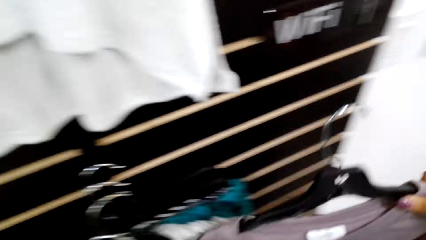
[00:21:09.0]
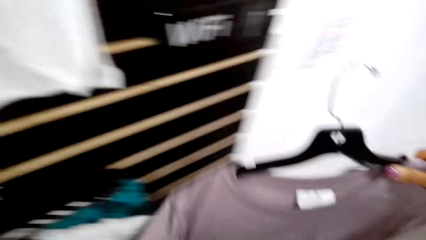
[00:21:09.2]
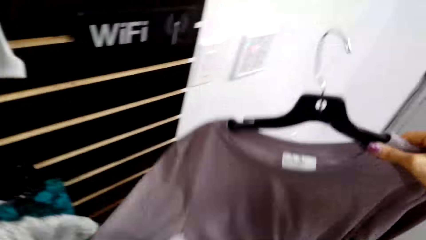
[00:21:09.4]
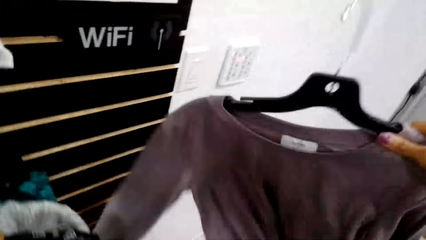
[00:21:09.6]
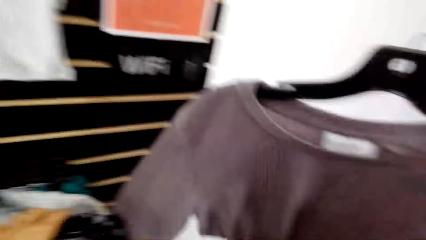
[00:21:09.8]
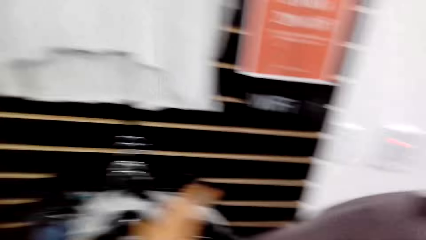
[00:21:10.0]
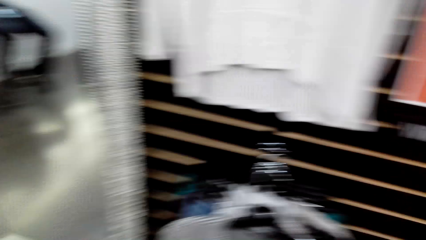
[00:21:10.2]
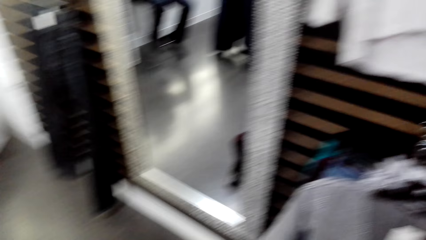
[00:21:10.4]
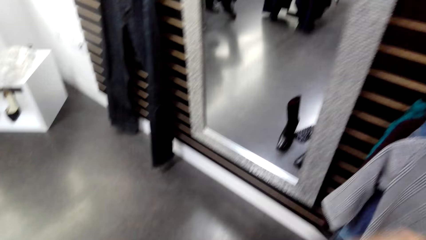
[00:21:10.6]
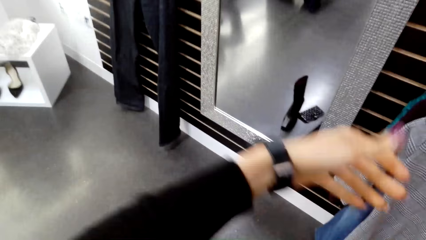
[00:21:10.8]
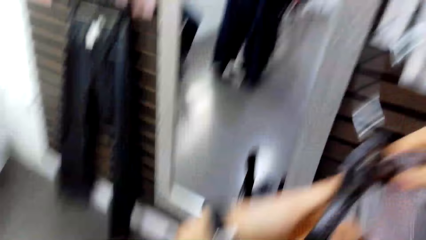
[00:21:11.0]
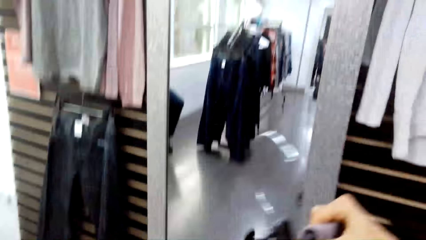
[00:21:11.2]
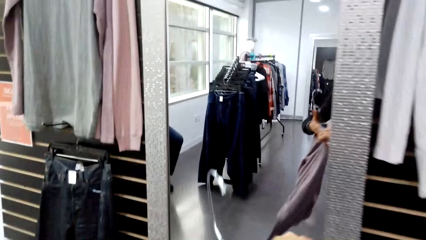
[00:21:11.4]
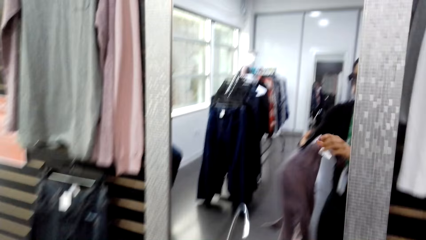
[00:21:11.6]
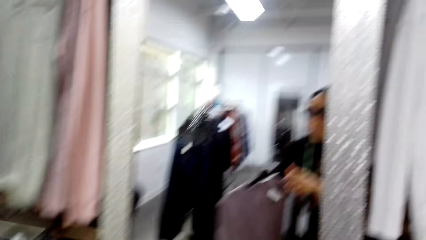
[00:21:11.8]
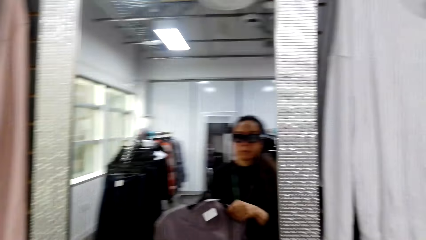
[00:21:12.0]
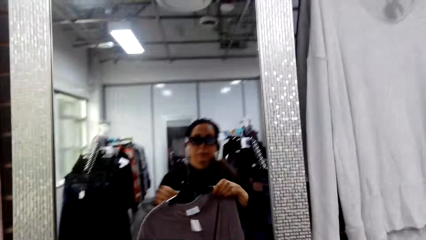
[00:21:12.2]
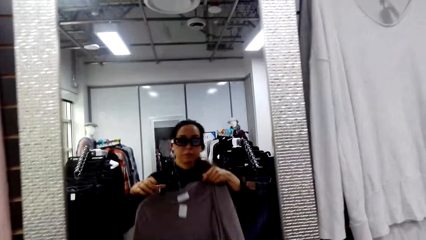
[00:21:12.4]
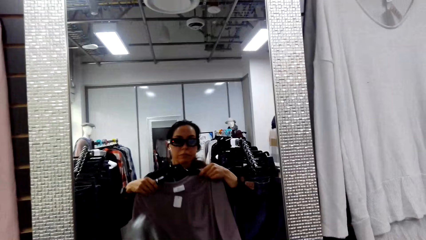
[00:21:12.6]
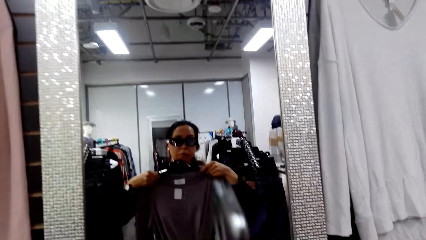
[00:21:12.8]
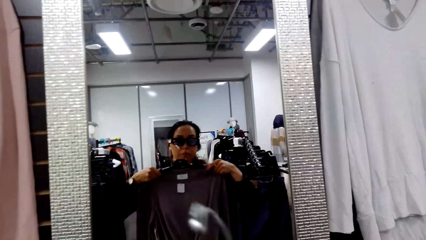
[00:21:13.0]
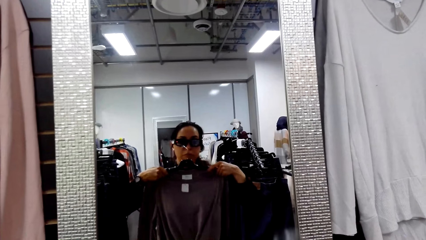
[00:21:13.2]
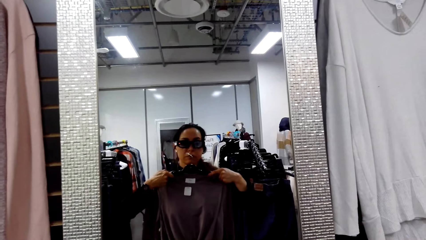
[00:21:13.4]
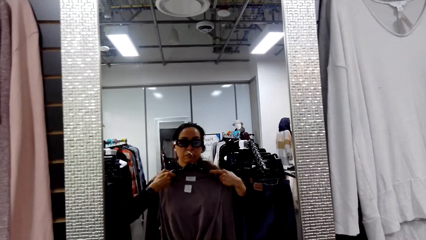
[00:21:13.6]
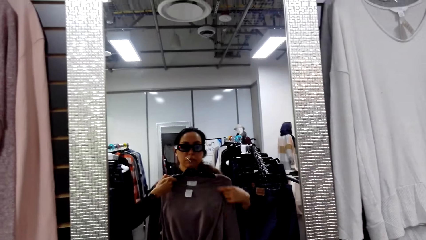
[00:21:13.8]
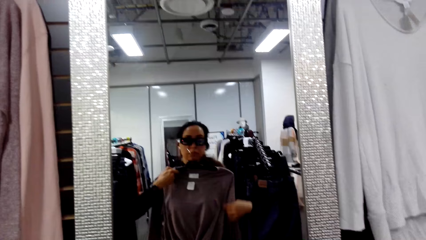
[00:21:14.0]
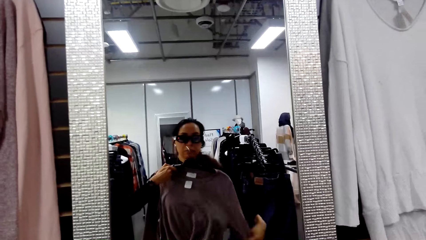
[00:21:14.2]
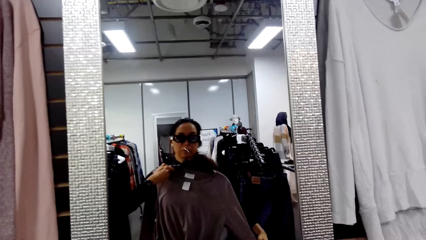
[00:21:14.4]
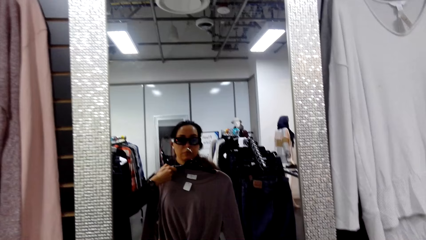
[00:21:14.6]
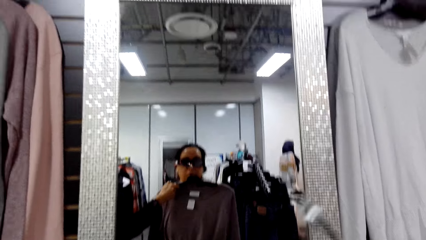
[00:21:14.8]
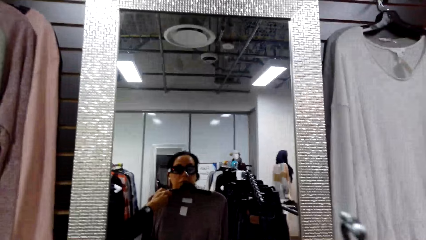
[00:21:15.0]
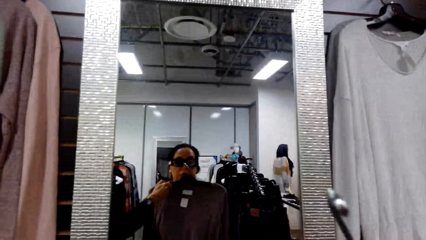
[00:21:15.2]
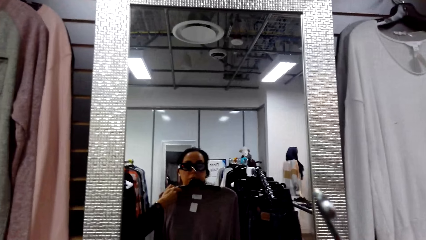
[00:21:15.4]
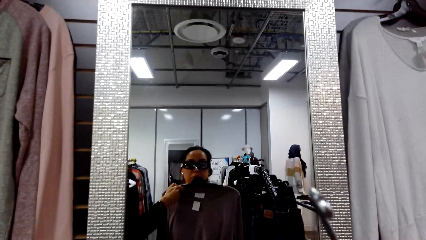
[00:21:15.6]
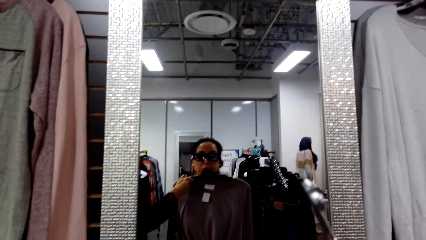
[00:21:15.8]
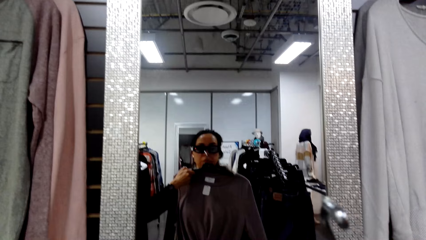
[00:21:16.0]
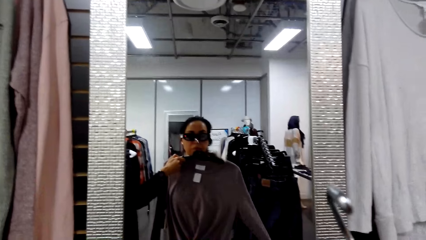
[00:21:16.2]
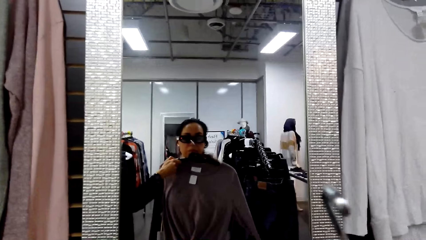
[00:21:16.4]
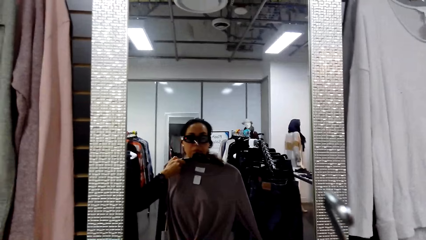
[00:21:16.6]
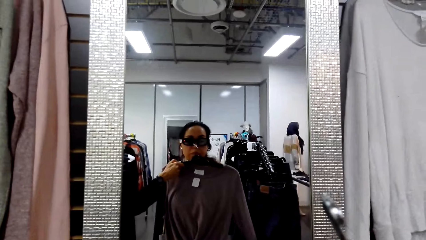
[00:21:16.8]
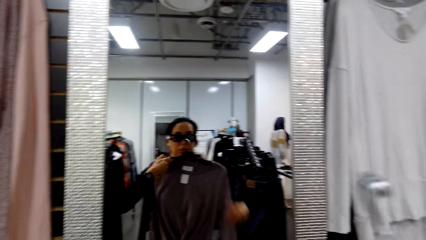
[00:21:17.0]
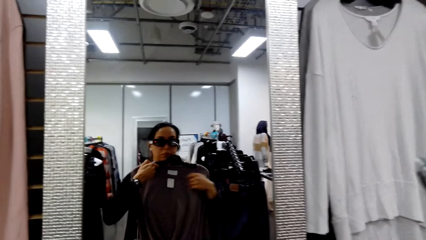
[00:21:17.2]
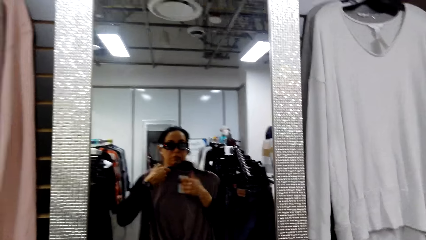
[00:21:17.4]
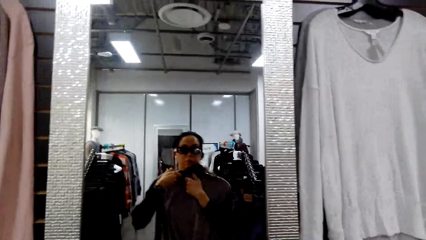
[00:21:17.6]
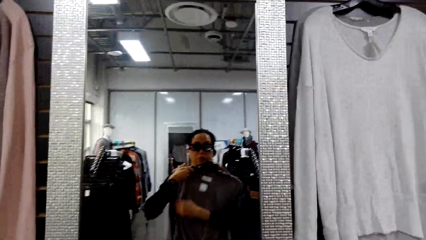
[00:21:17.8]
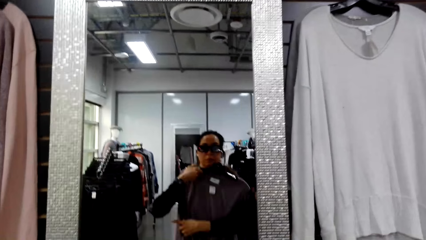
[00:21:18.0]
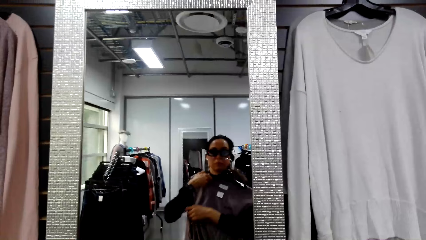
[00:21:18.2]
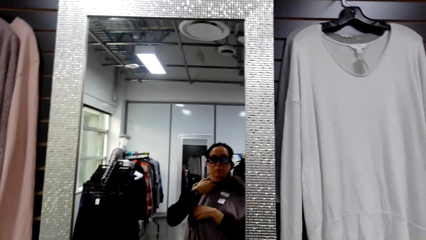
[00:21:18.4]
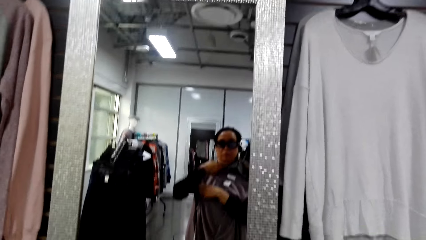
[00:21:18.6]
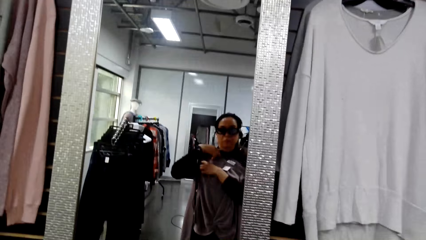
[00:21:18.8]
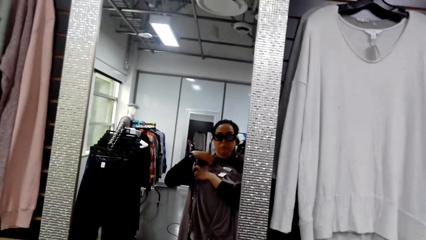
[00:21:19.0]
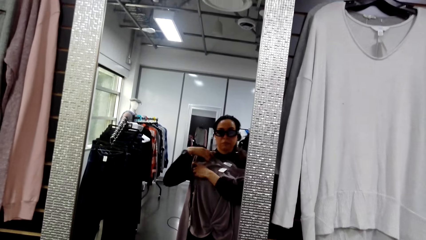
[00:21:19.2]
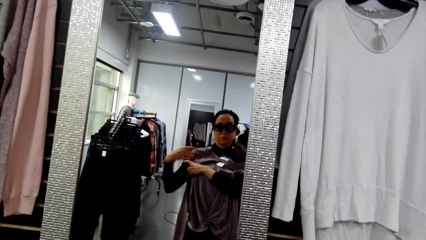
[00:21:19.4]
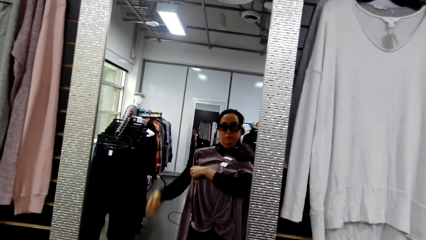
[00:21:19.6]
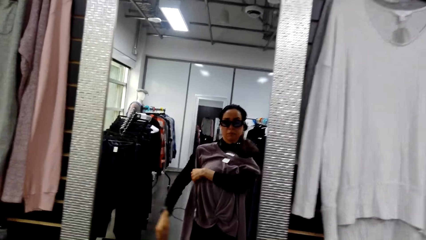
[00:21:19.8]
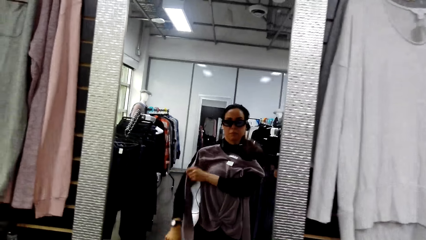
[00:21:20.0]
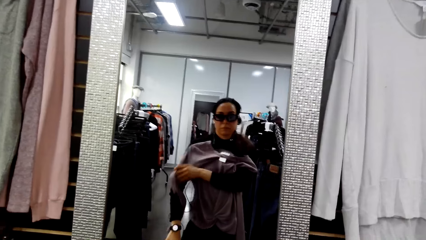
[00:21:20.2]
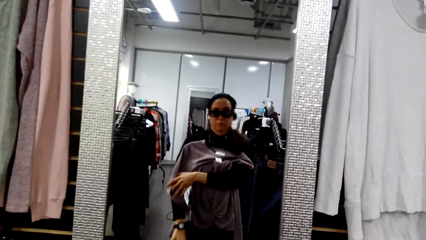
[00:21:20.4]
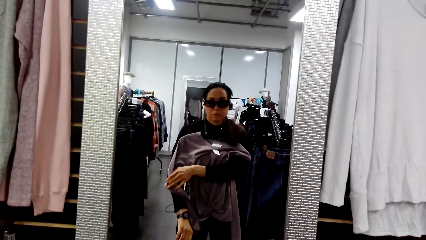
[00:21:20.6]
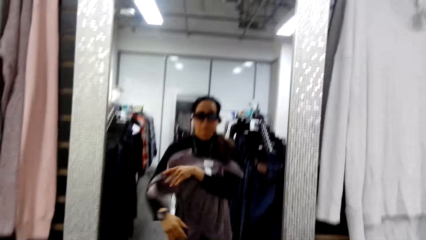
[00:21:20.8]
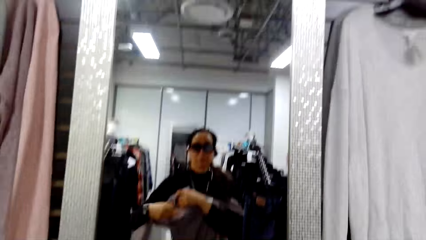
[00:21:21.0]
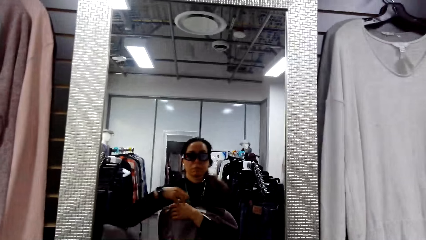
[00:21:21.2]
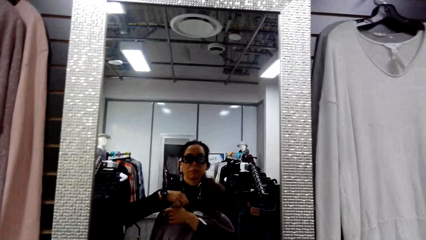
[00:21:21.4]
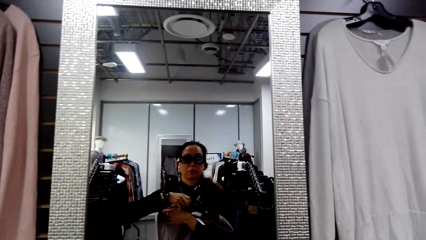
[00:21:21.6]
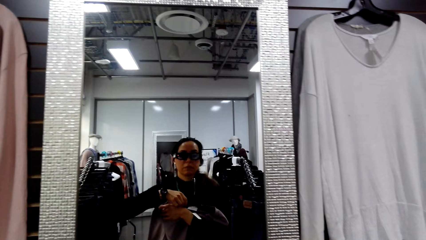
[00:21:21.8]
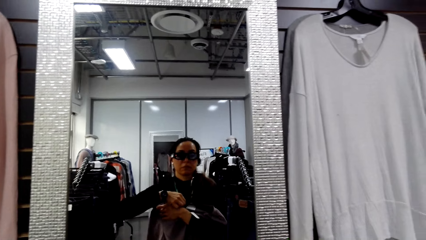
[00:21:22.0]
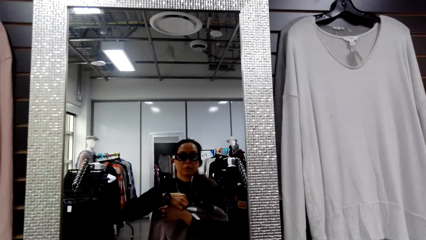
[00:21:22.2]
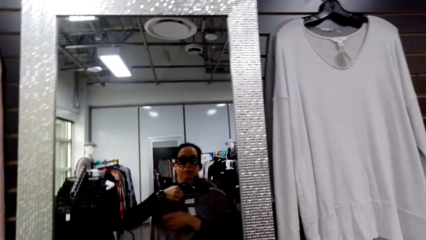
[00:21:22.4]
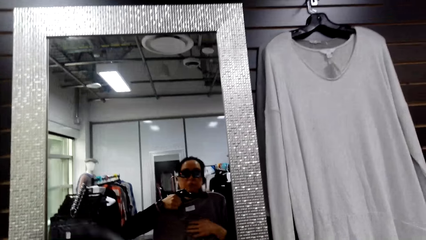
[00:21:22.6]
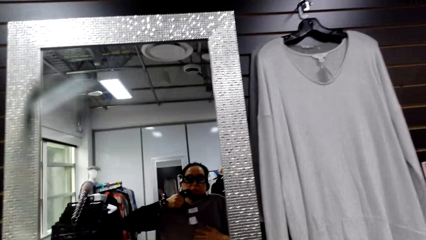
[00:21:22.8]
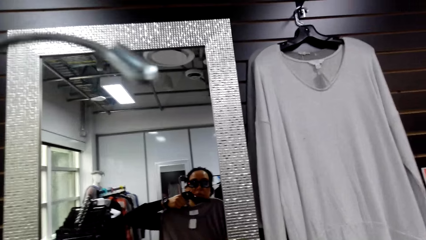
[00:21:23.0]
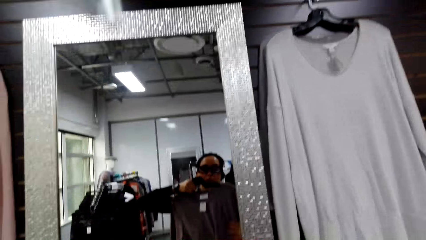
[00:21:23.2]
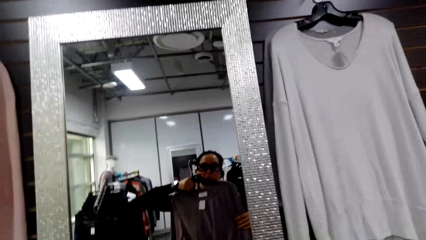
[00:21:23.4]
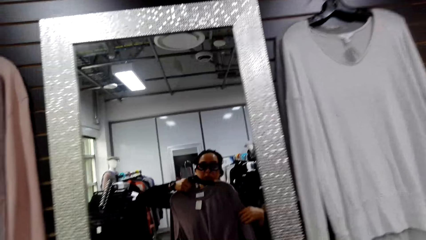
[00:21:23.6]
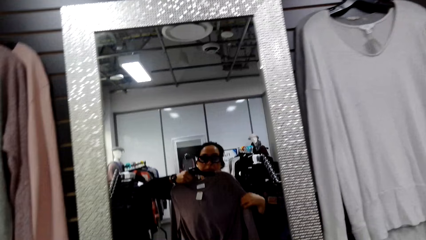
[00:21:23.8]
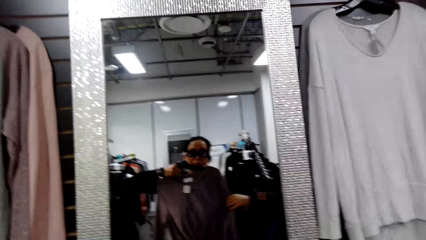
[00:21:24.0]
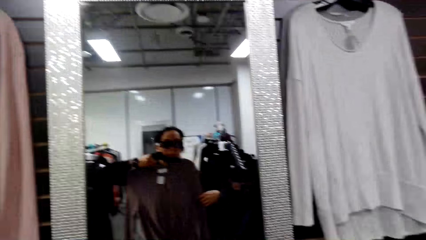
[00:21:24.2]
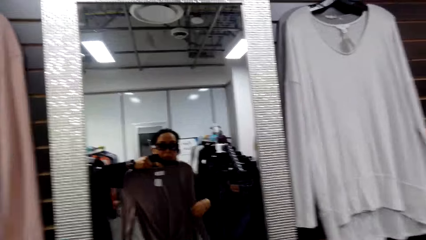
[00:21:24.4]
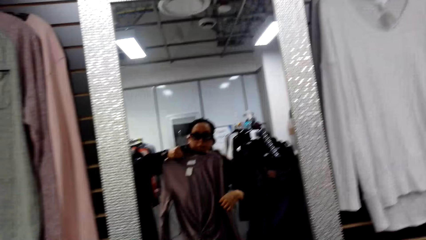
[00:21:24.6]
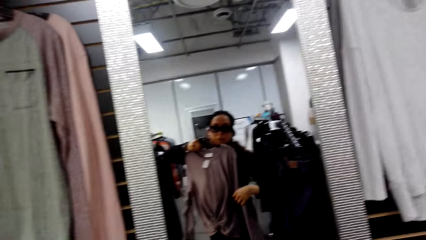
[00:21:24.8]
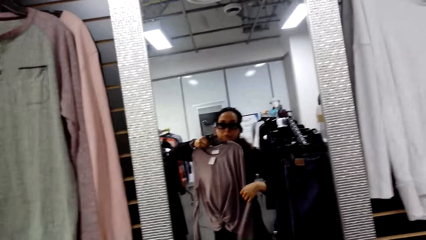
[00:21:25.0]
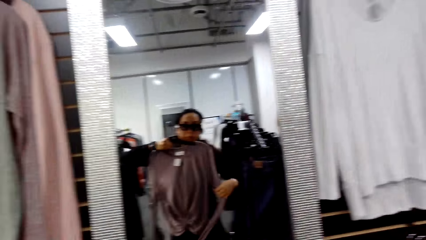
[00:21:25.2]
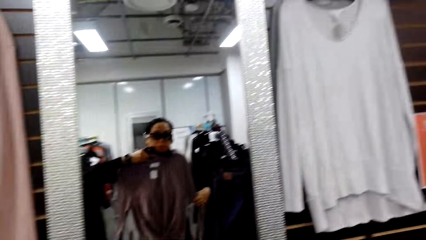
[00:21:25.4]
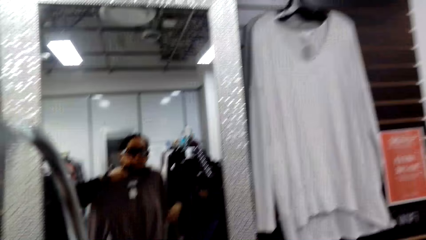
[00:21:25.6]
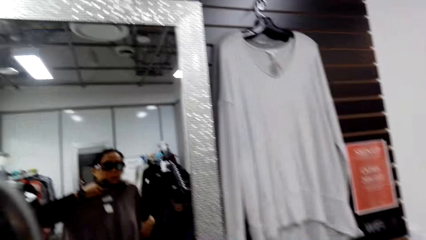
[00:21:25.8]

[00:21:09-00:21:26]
The camera wearer picks a blouse. They try on the cloth before the mirror. They look at the blouse in front of the mirror.
